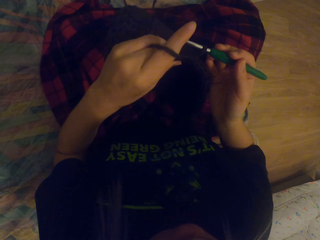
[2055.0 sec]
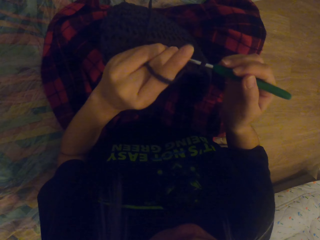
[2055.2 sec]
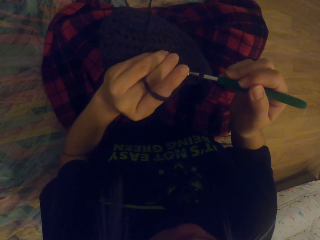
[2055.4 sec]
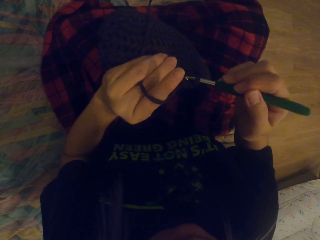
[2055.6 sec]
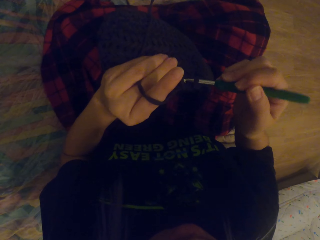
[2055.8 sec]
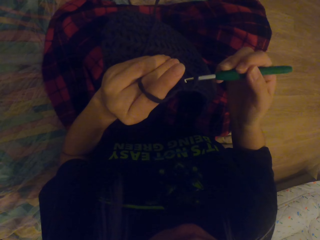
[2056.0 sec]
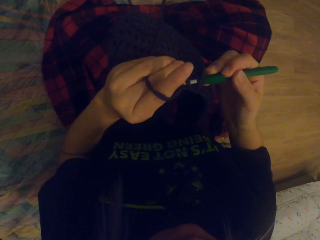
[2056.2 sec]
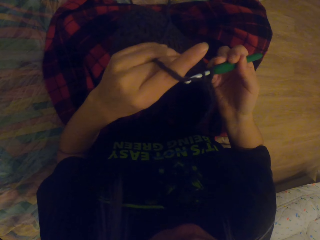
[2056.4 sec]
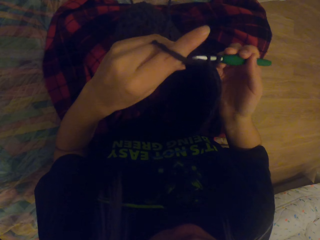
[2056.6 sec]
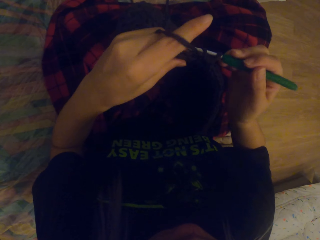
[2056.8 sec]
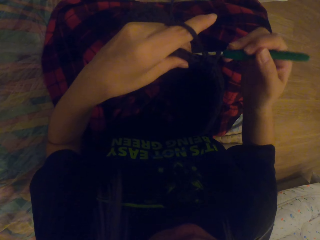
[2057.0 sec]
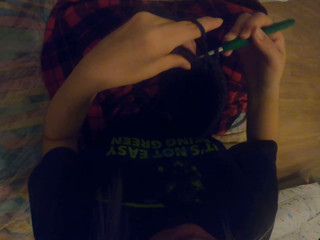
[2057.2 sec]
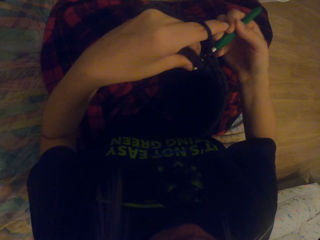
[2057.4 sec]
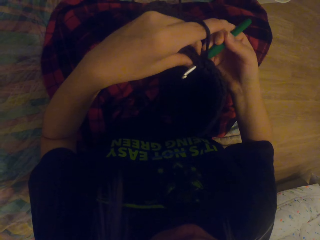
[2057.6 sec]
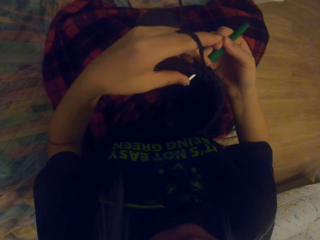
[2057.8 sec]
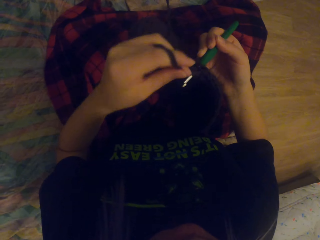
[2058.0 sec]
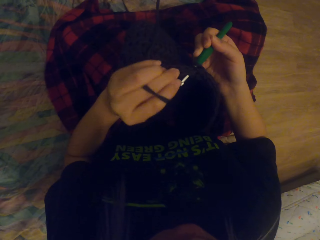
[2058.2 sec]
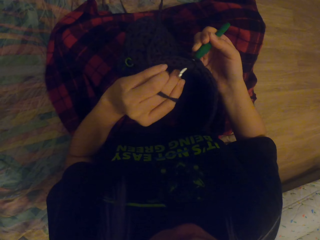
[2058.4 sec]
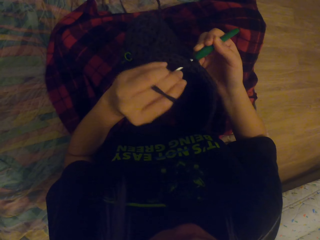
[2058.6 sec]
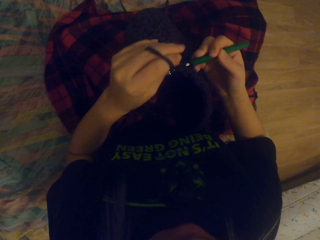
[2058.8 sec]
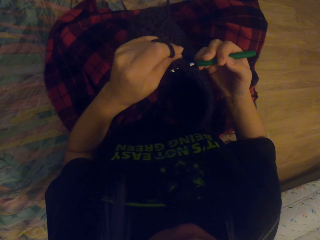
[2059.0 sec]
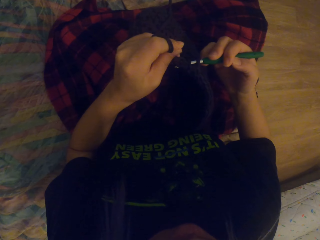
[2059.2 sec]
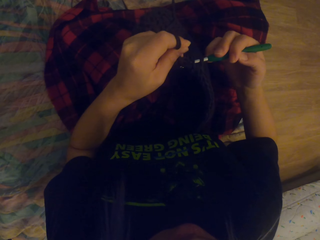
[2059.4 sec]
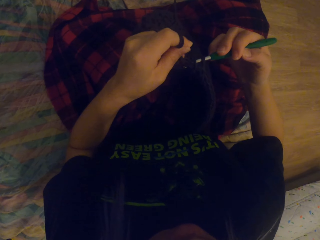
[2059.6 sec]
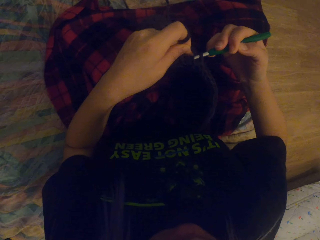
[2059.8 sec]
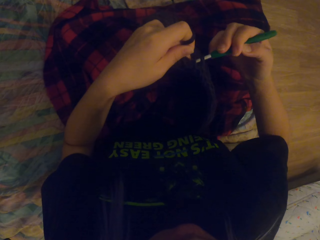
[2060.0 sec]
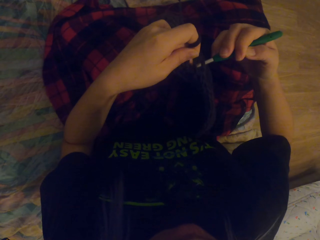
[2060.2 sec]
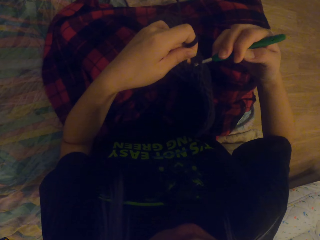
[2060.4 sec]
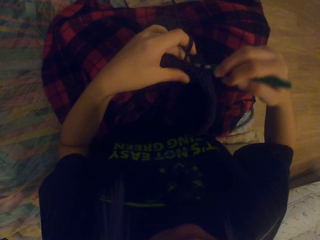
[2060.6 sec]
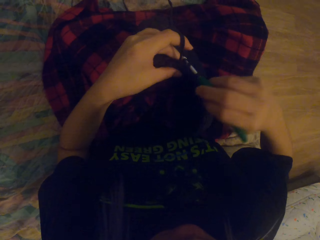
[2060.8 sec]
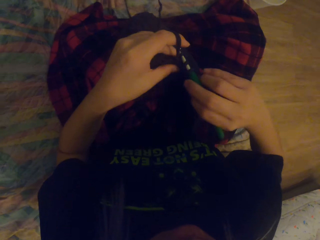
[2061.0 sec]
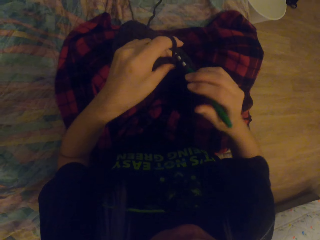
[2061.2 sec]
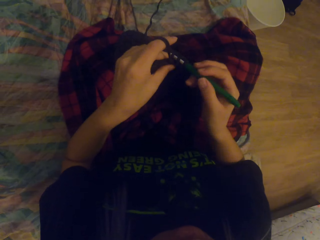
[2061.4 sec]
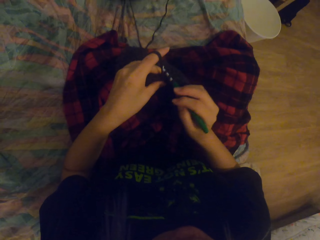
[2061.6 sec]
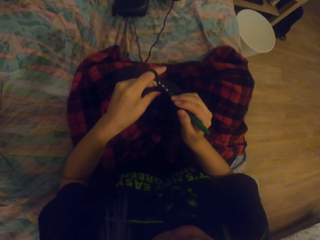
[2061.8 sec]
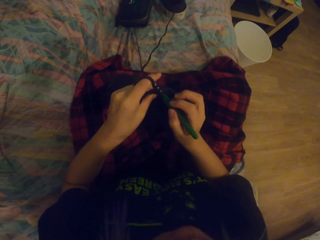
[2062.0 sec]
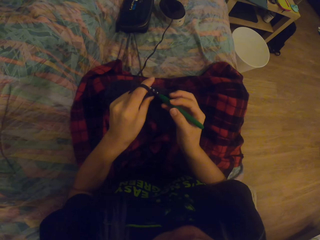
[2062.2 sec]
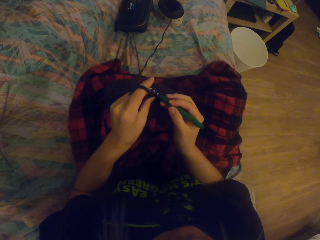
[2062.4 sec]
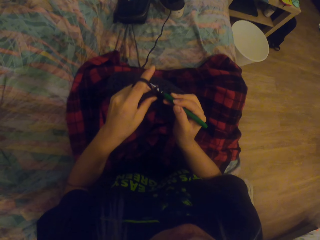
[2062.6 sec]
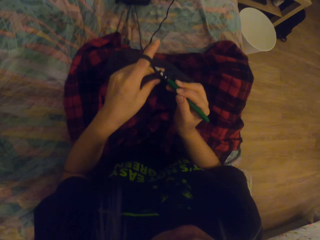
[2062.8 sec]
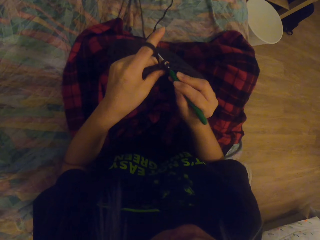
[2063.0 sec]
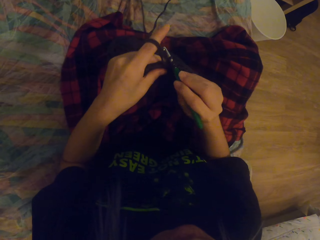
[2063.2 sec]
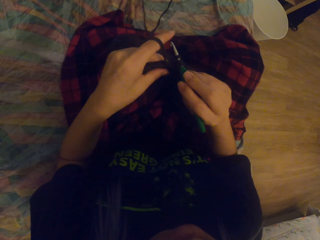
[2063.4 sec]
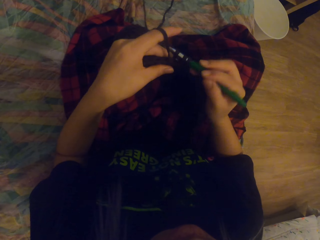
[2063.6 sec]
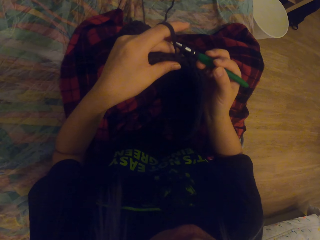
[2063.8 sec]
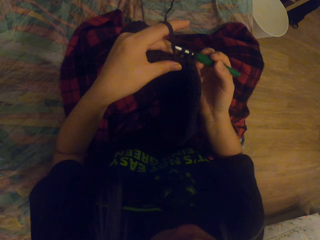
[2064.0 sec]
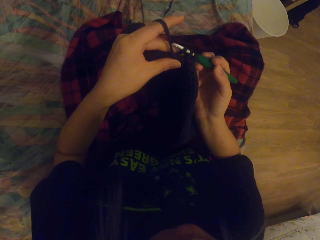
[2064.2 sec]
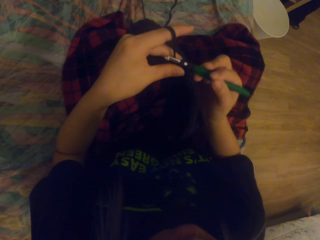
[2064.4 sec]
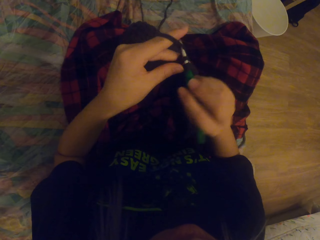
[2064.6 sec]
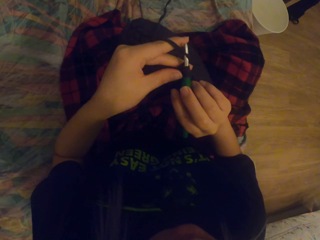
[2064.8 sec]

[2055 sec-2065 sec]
The camera wearer pulls the thread. They crochet the thread in. They crochet the thread in again.

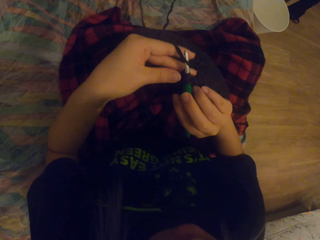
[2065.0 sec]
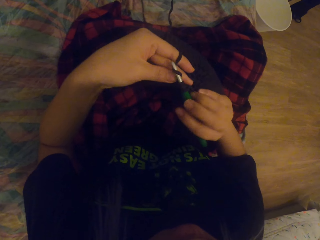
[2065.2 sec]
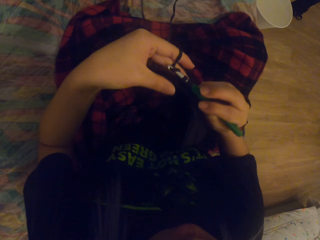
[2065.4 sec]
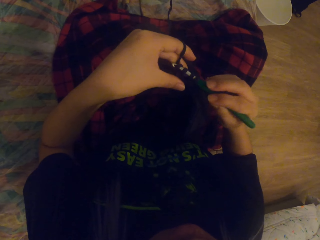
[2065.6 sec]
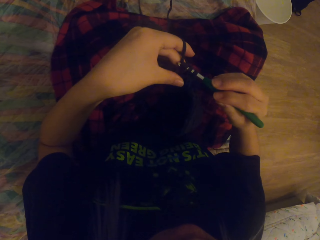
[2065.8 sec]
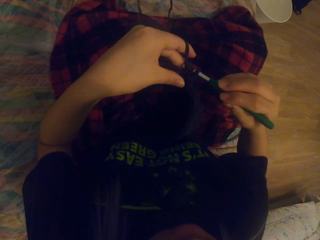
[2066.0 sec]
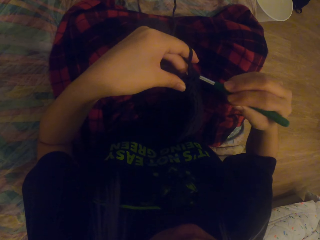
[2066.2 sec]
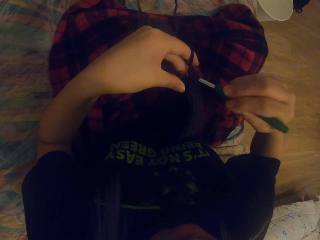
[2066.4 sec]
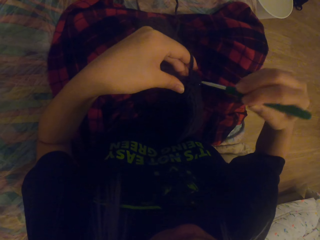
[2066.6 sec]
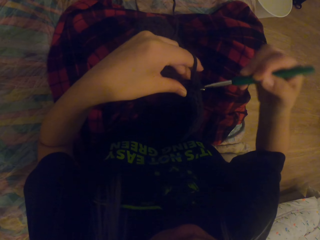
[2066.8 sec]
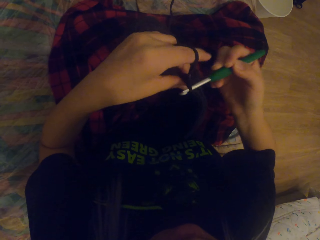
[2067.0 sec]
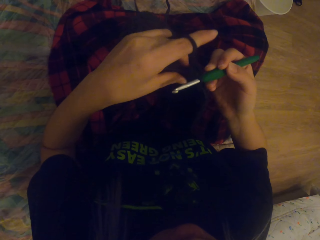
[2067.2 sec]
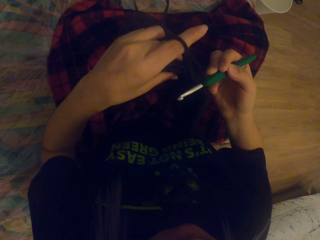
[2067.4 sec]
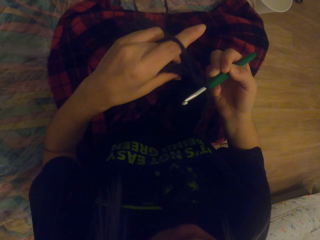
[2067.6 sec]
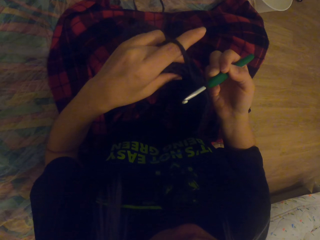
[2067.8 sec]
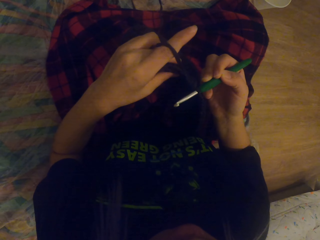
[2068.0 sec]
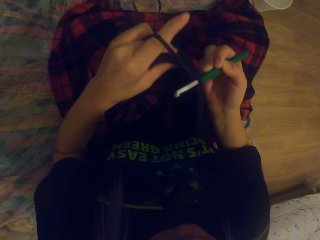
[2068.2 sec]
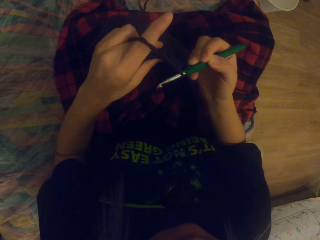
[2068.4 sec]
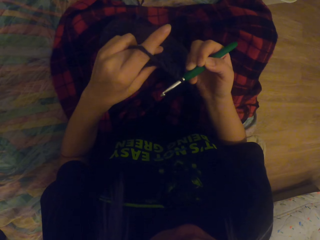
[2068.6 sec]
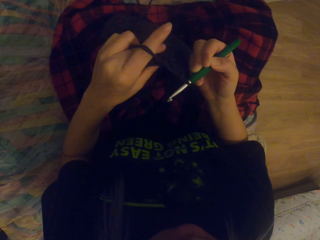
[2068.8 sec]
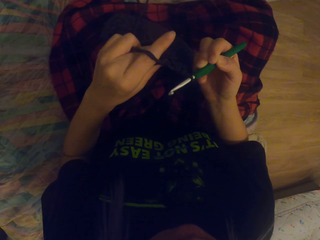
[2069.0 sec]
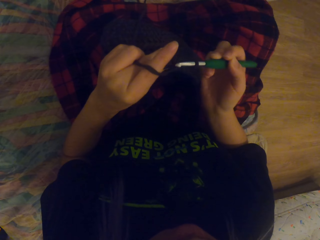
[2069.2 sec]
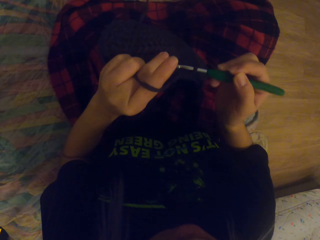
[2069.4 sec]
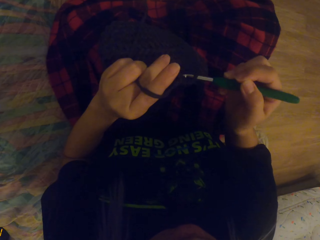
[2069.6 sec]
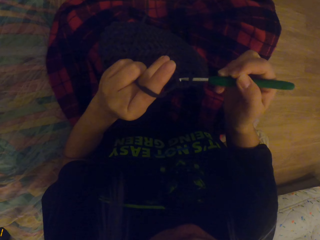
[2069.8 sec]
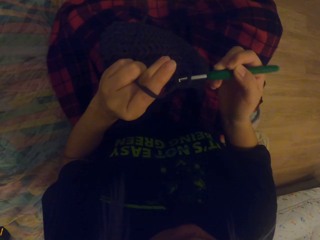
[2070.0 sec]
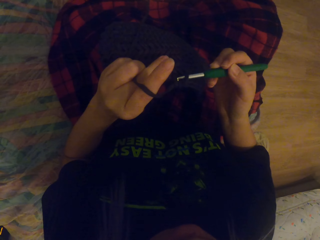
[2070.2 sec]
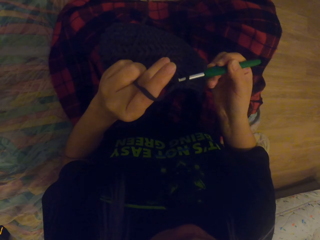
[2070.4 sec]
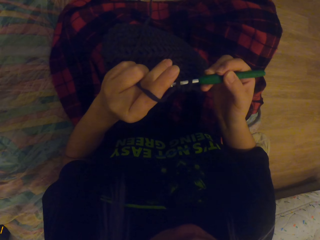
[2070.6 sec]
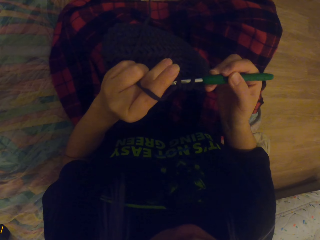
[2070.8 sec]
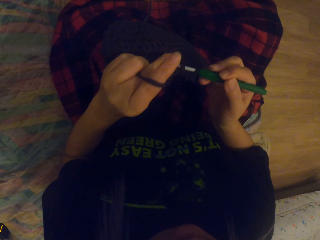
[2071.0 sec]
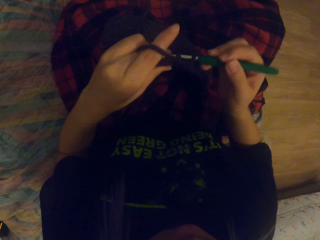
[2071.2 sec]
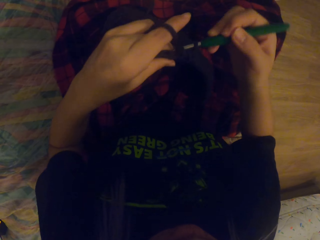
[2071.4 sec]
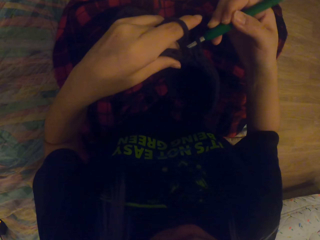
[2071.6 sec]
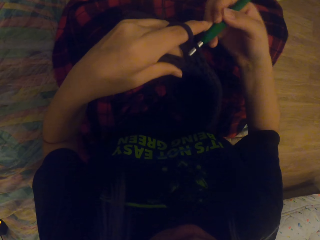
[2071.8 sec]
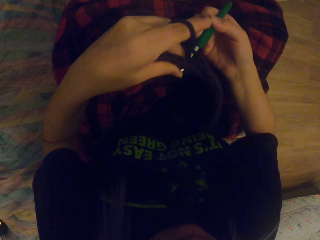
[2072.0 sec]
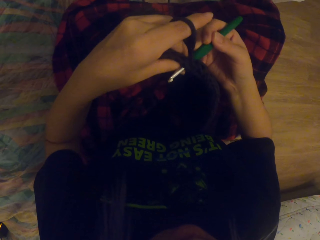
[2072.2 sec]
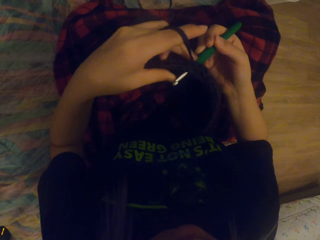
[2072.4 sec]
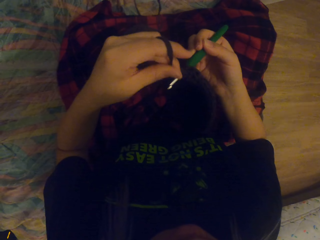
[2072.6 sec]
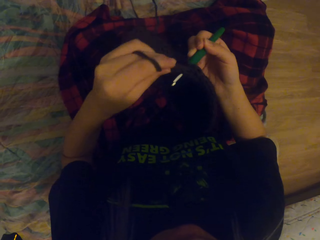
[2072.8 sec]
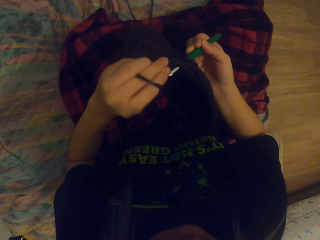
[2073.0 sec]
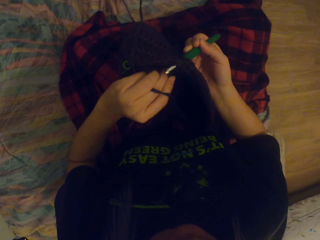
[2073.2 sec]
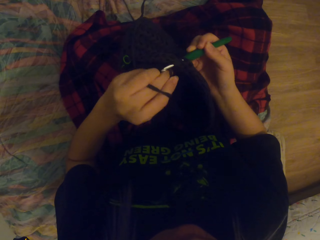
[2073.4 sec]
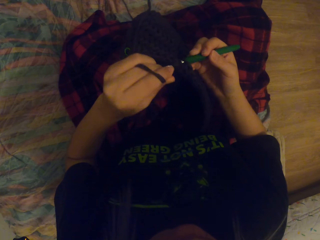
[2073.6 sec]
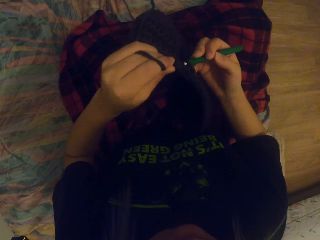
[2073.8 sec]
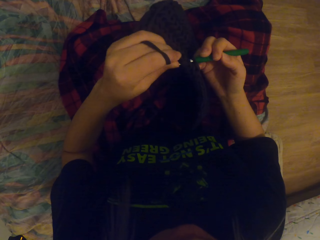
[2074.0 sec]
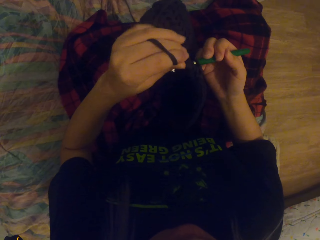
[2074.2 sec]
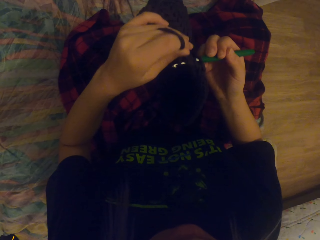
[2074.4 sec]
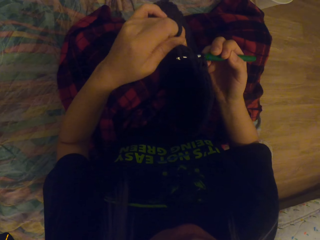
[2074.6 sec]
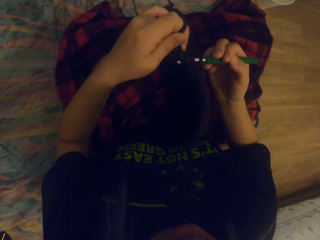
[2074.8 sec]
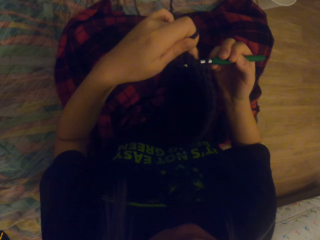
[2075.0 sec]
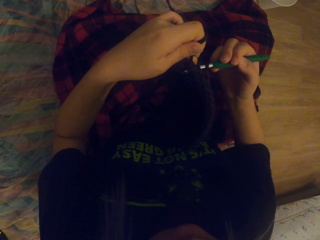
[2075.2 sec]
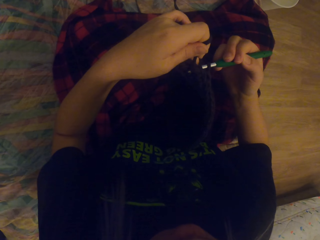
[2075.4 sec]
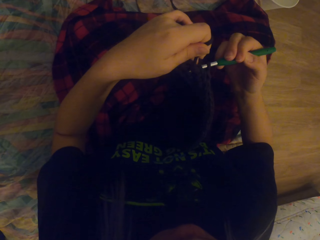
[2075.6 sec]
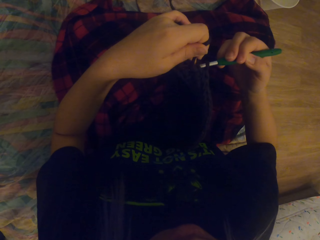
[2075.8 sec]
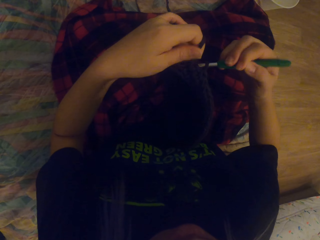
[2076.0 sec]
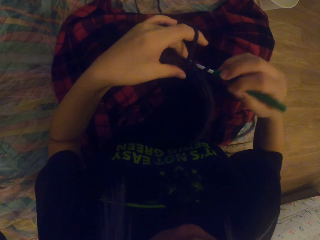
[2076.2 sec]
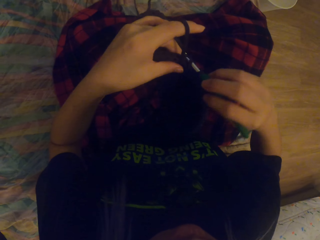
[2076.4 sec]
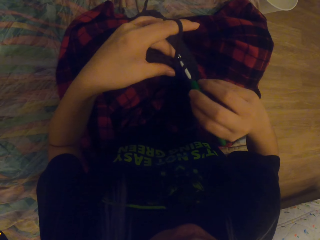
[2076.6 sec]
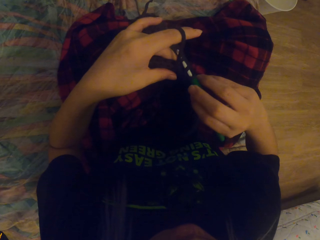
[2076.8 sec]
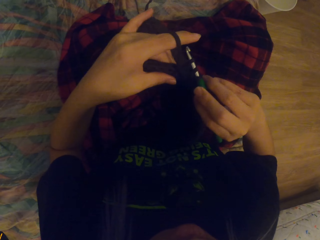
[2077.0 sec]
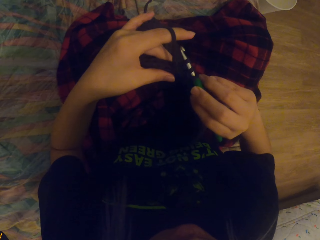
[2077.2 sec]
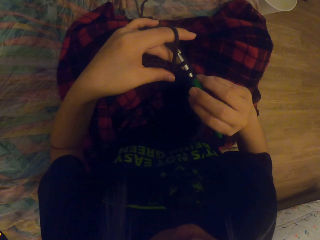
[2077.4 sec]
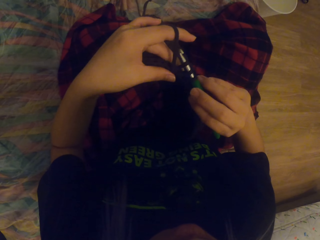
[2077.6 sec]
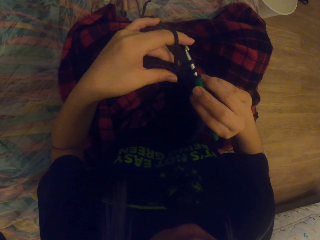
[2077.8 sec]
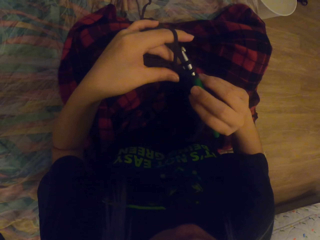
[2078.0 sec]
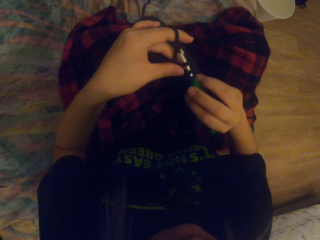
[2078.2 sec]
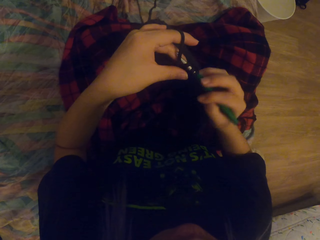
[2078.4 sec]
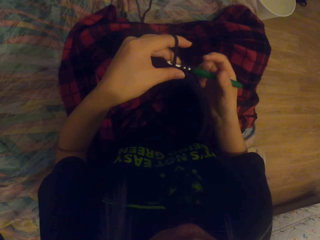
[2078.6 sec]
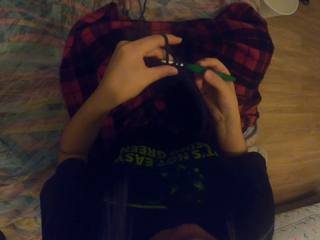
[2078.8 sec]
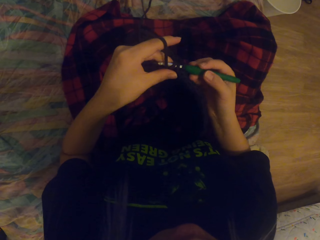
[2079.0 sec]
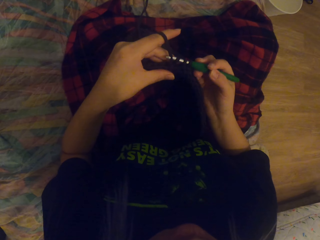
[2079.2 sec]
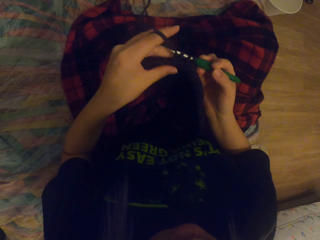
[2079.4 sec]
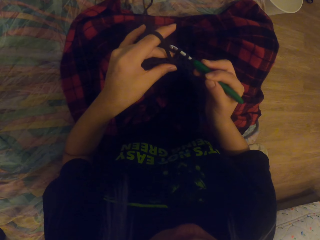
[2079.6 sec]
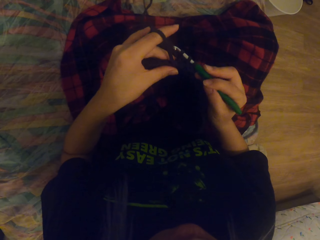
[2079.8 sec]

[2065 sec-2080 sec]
The camera wearer crochets the thread out. They pull the thread up. They crochet the thread in. They fold a string on the crochet hook. They crochet the thread out.
